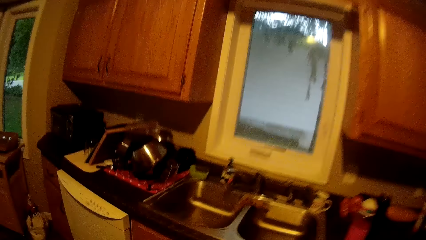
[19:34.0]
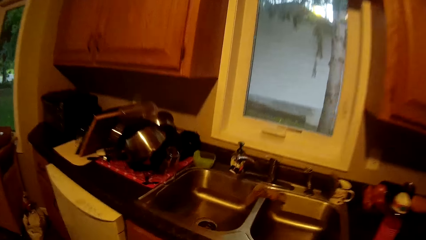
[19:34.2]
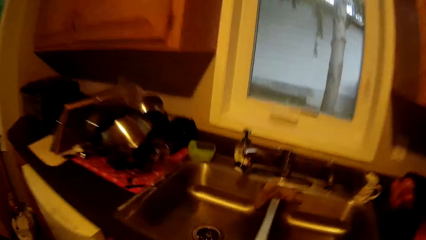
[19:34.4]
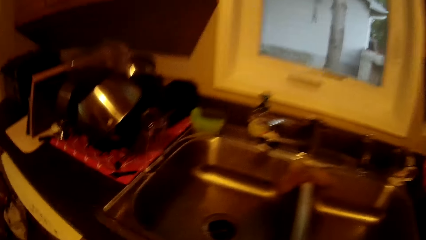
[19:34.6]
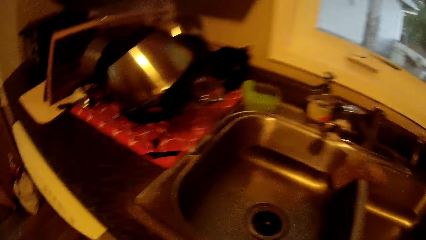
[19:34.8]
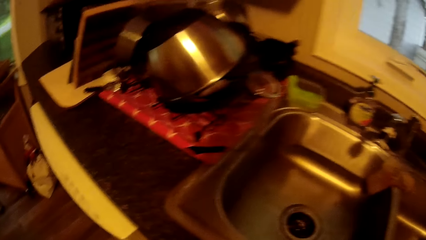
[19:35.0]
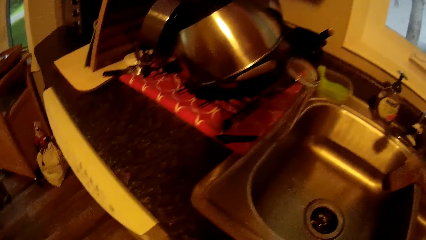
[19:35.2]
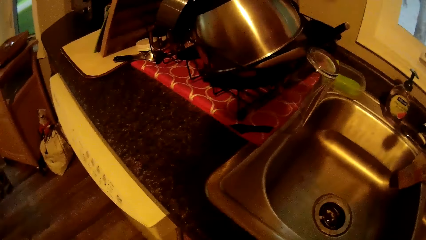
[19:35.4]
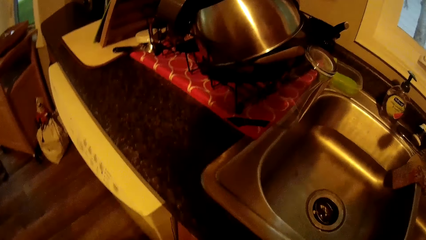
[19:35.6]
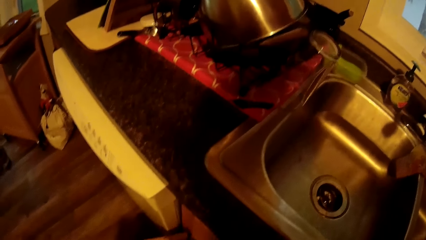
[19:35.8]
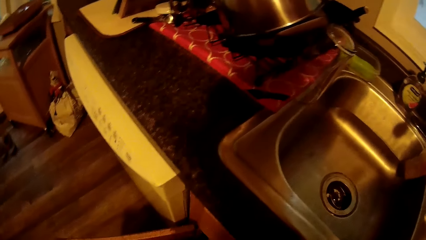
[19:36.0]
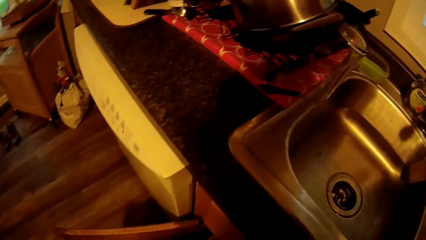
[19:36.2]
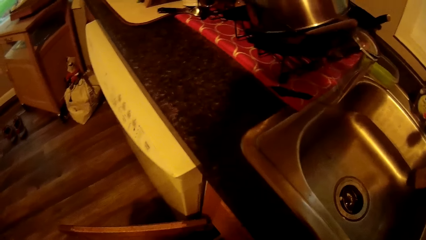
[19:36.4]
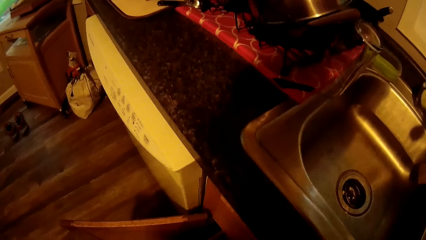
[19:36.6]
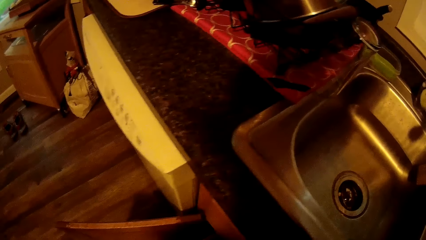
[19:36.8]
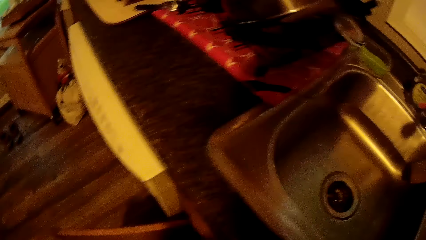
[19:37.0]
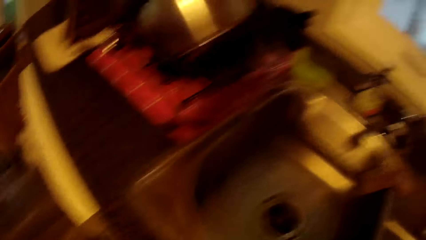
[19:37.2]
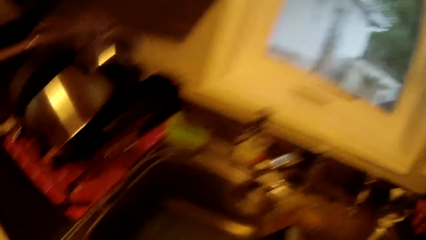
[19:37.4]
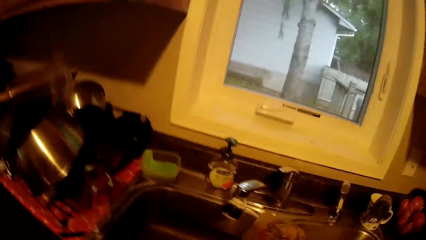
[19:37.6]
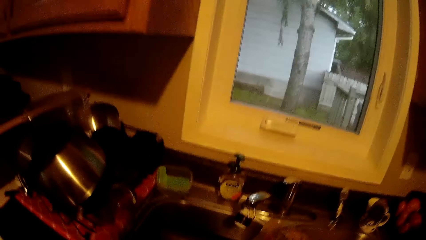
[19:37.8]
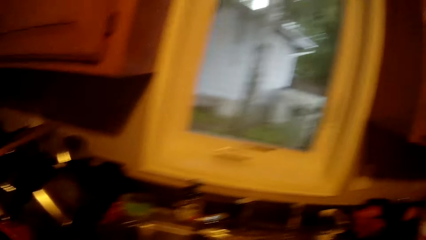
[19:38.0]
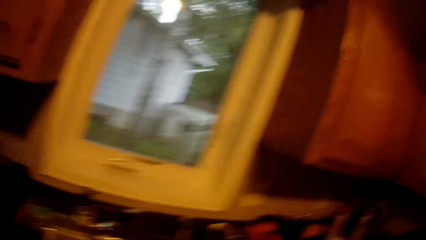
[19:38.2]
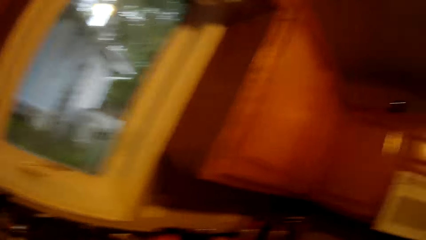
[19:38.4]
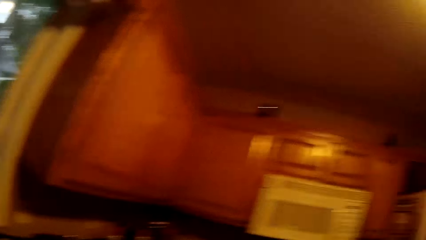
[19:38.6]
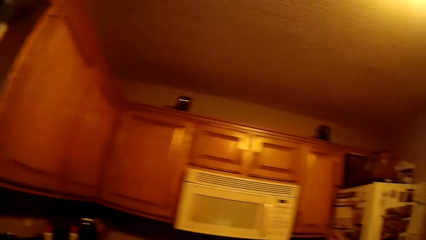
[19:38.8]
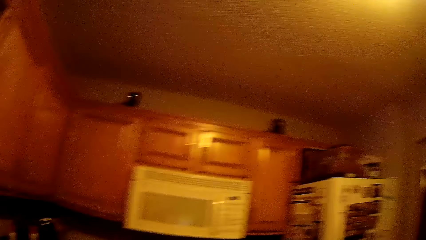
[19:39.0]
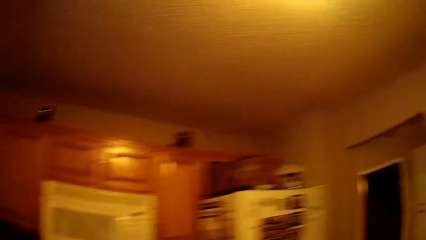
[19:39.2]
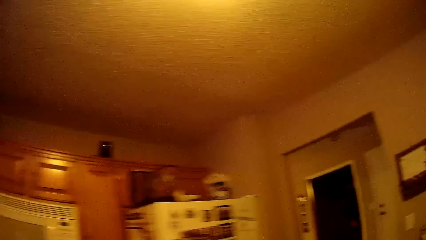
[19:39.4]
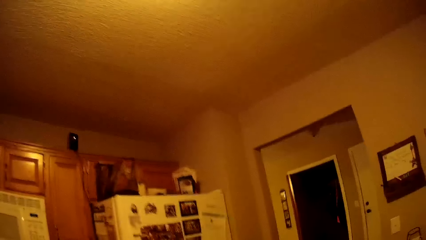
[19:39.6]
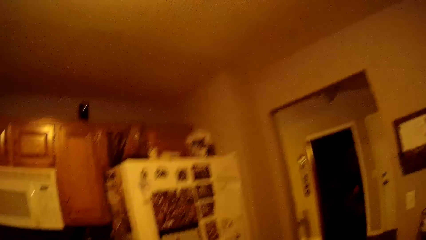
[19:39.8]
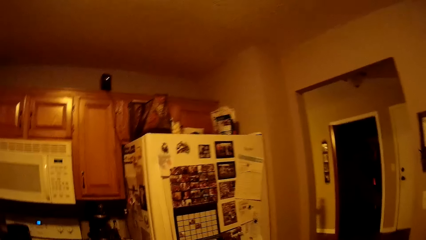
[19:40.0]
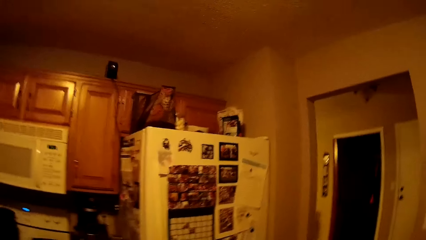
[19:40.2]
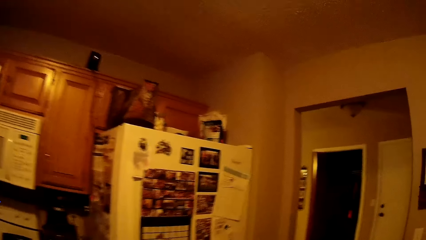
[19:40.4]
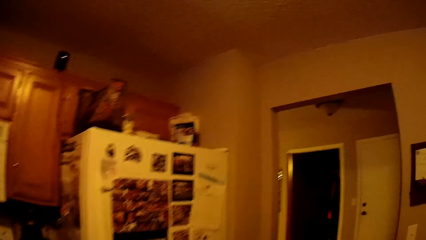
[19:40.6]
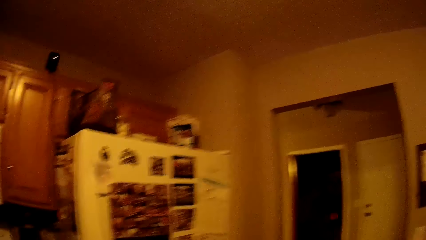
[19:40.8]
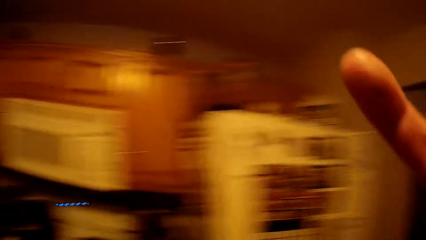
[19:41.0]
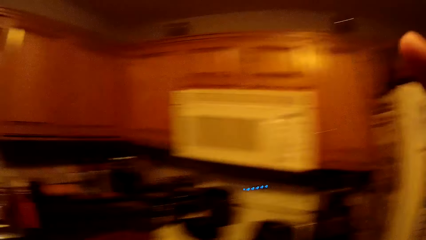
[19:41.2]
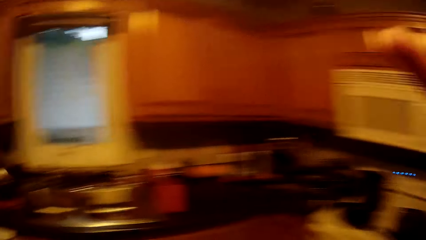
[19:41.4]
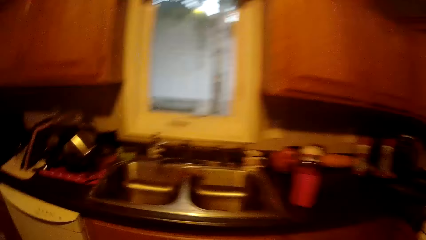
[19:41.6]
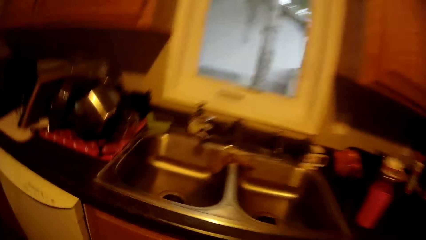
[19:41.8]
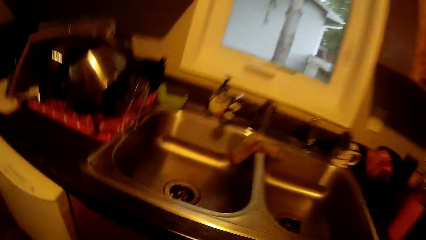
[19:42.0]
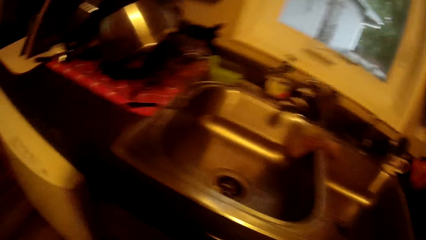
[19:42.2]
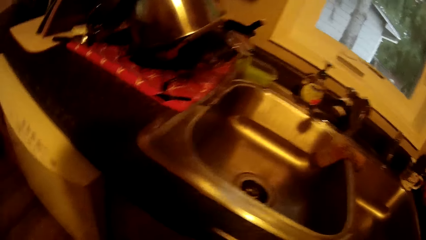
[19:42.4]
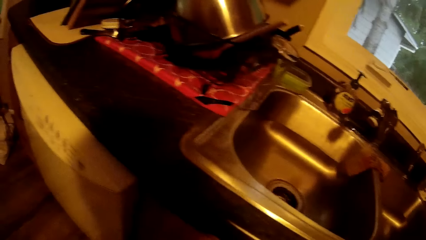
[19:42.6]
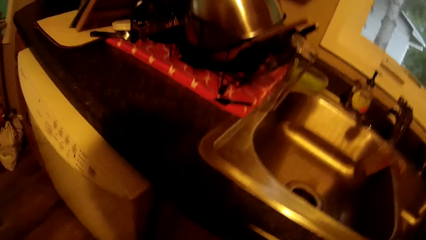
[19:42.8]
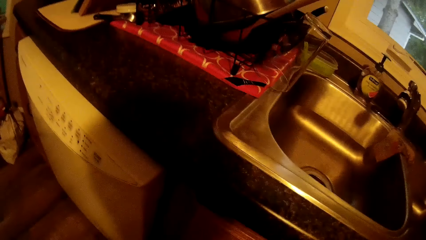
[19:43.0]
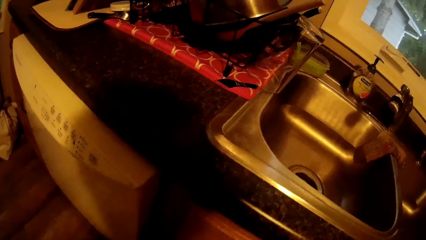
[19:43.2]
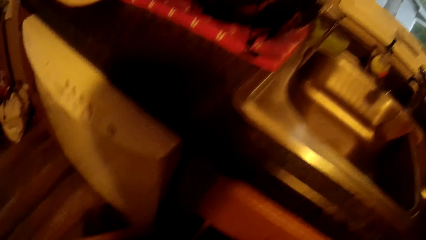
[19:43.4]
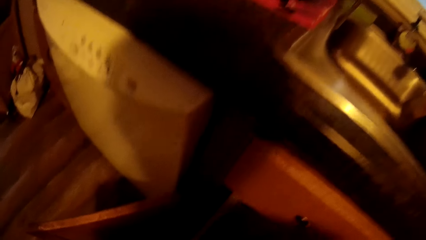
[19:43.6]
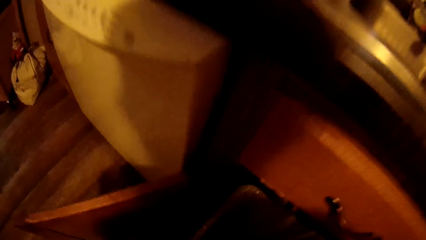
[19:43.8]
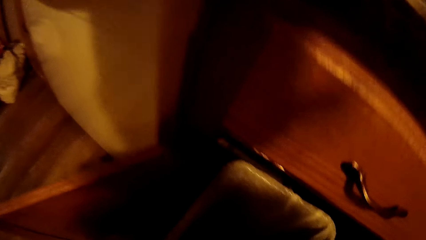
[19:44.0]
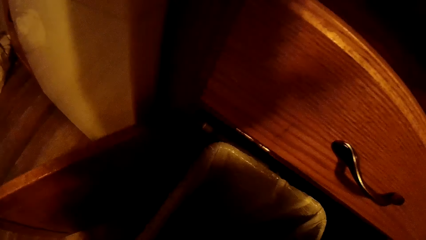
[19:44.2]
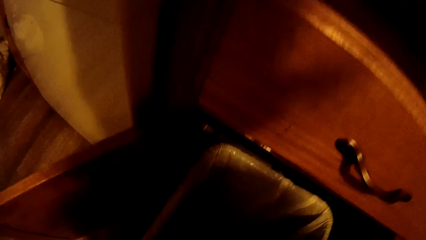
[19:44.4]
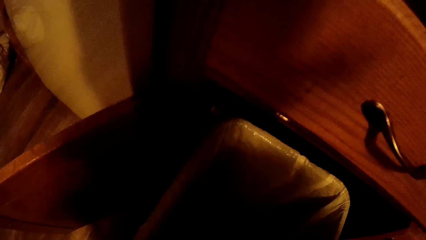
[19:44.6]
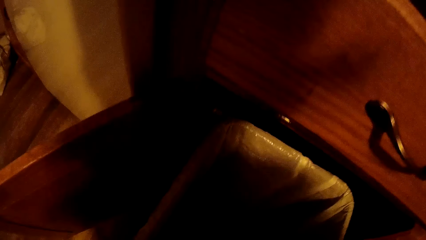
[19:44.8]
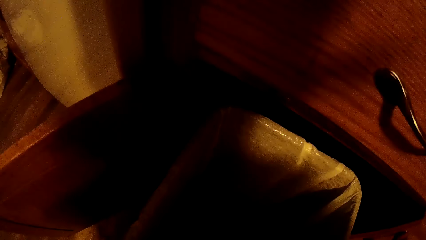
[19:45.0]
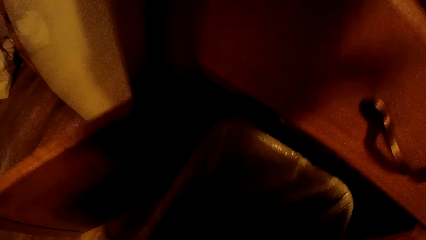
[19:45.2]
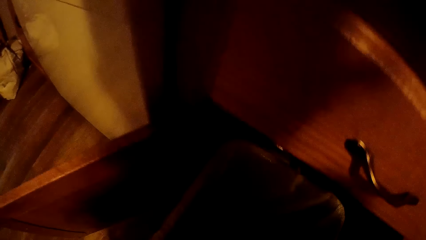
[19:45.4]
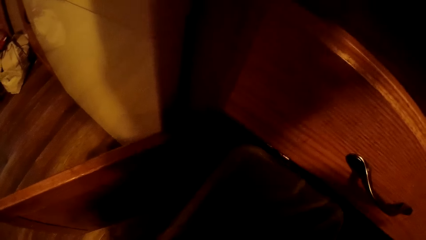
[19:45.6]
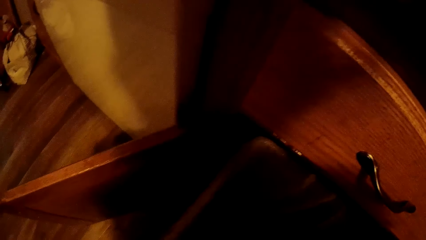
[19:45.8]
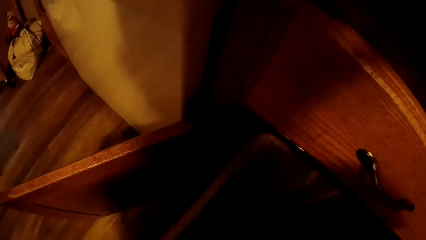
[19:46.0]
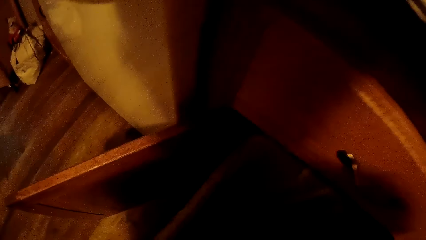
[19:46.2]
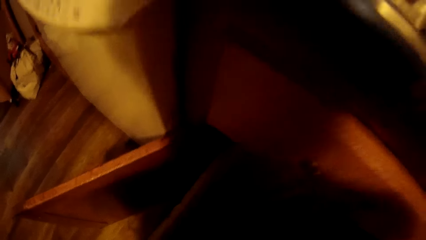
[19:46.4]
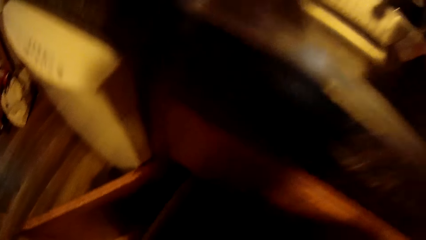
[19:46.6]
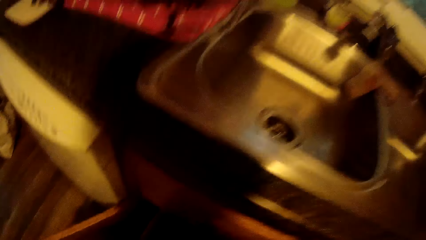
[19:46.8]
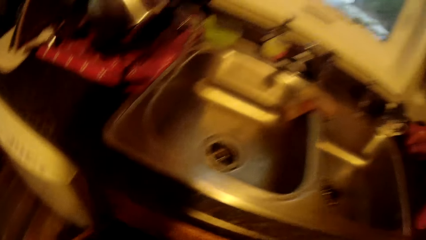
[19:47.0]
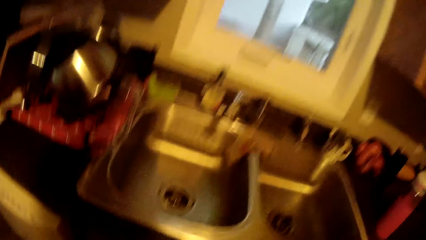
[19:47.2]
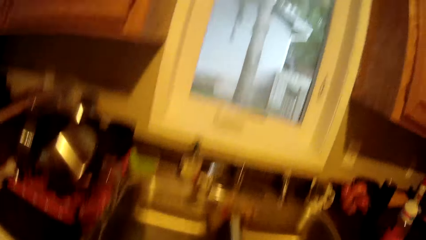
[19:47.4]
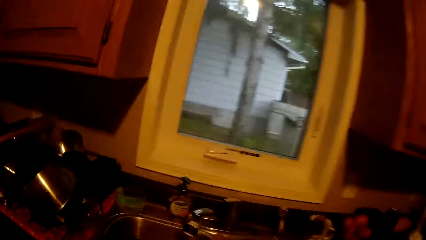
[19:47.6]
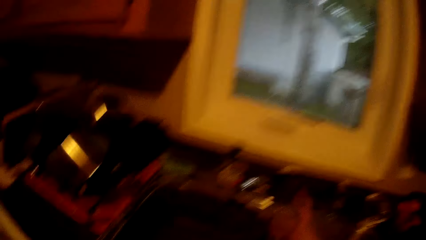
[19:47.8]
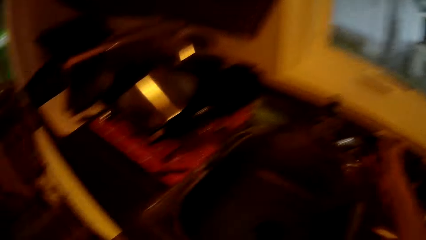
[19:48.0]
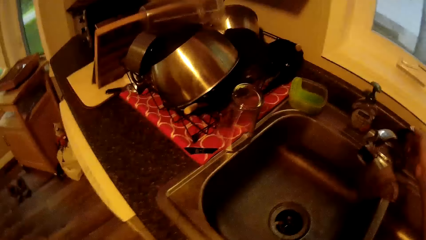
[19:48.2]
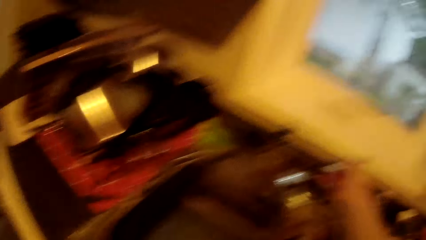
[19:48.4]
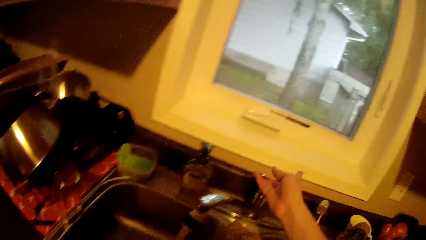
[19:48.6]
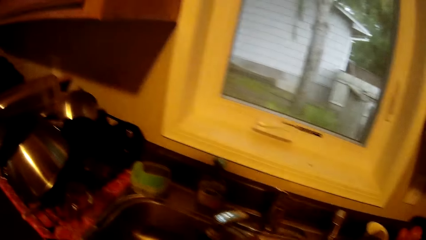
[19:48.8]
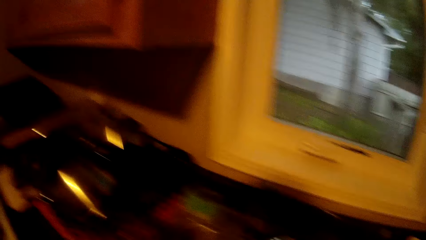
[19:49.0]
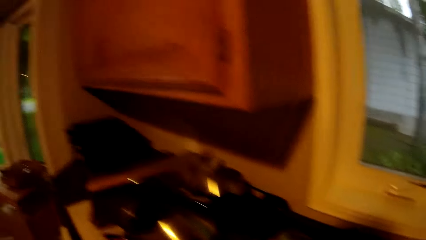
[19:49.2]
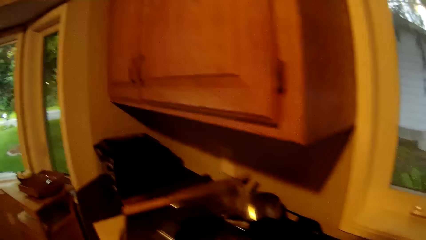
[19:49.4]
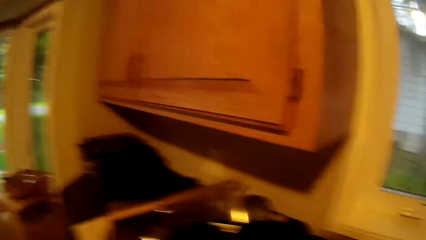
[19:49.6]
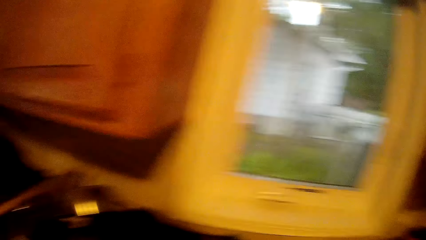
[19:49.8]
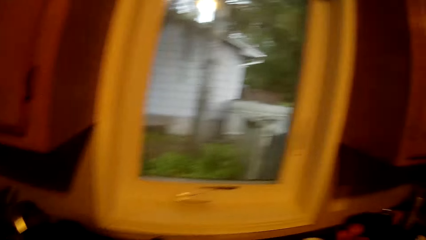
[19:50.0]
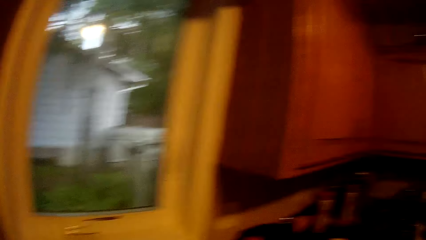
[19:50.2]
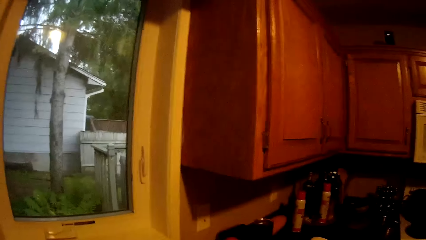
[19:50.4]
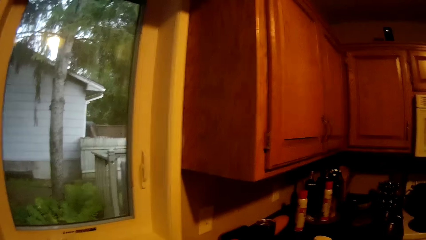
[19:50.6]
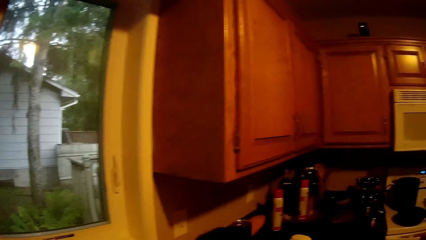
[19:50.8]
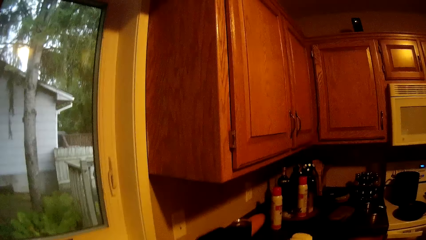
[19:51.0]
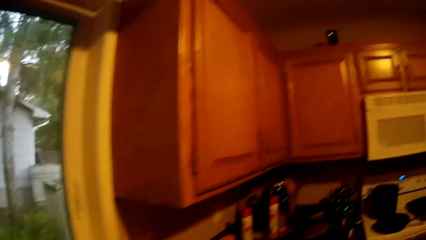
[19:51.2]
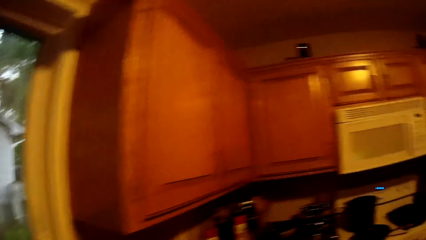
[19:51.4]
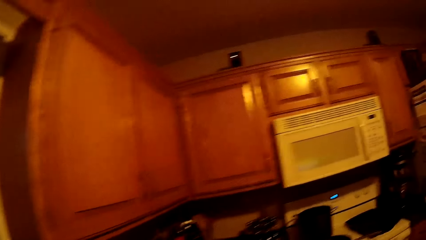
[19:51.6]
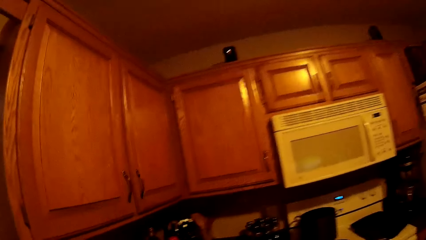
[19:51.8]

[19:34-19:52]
The camera wearer stands beside the sink. He looks around the kitchen. He touches his face. He looks around the kitchen. He looks at the cupboard. He turns on the tap in the sink with his right hand. He washes his hands in the sink.
